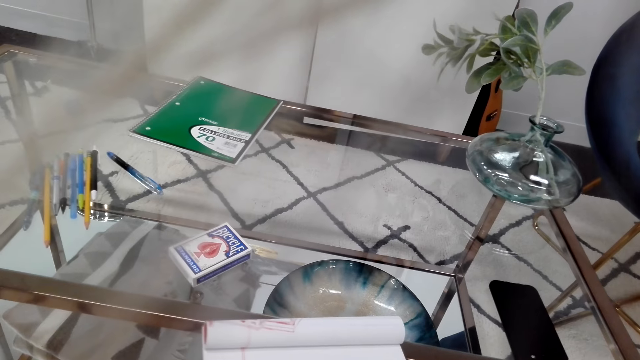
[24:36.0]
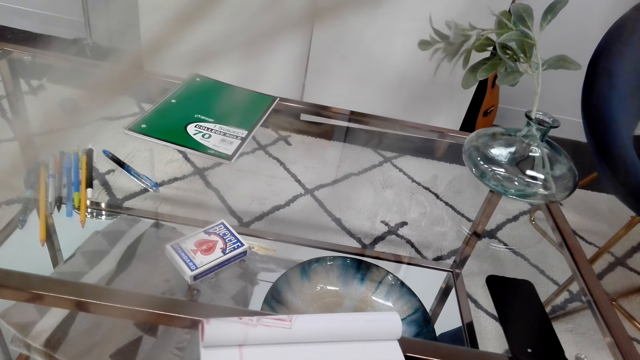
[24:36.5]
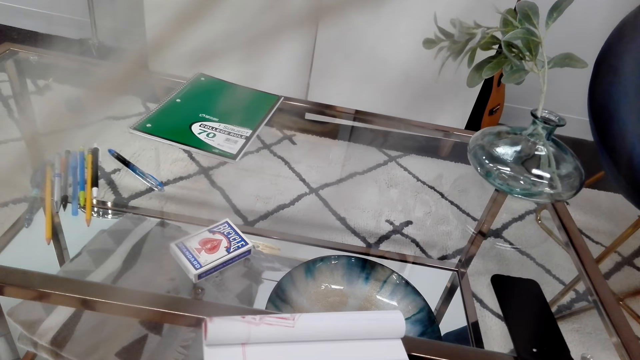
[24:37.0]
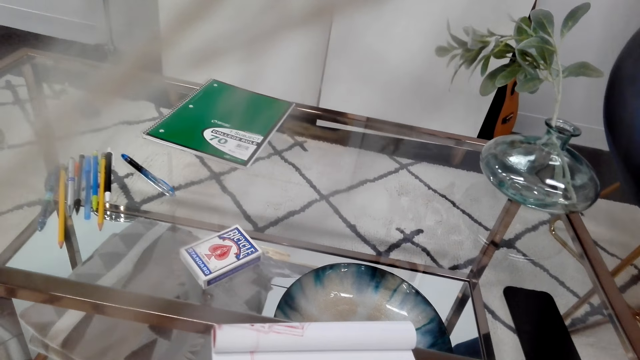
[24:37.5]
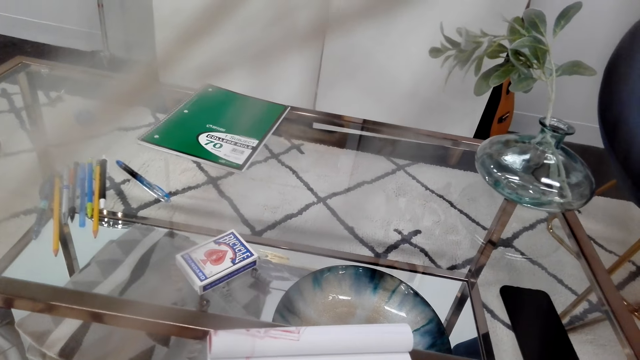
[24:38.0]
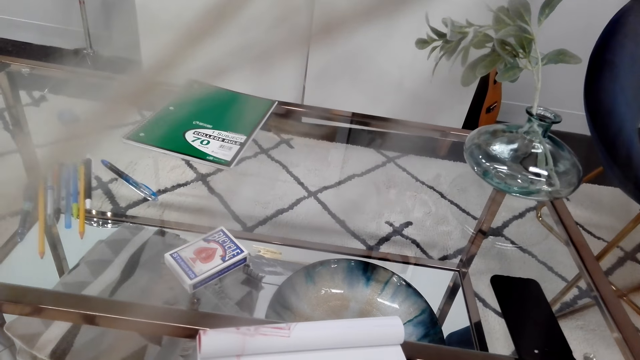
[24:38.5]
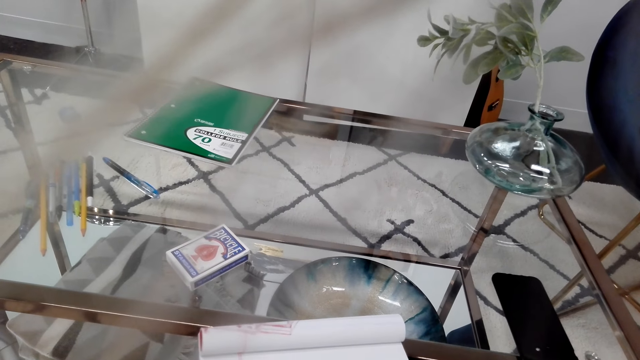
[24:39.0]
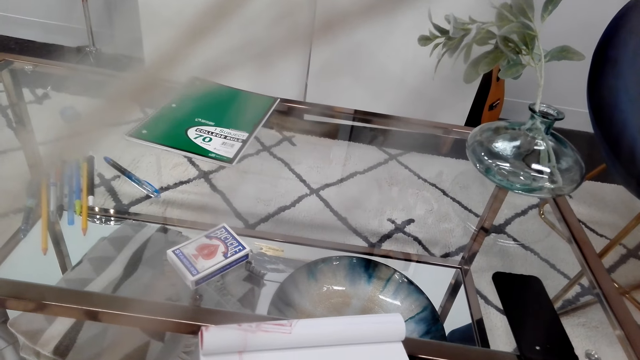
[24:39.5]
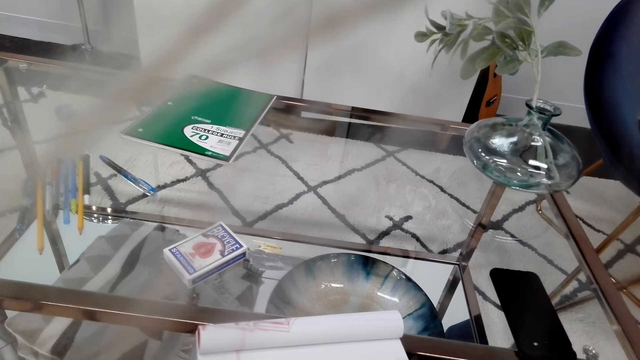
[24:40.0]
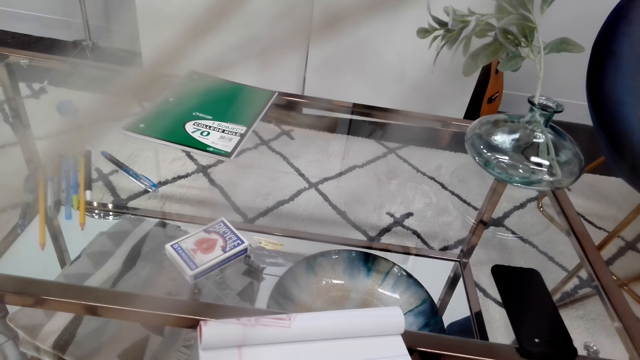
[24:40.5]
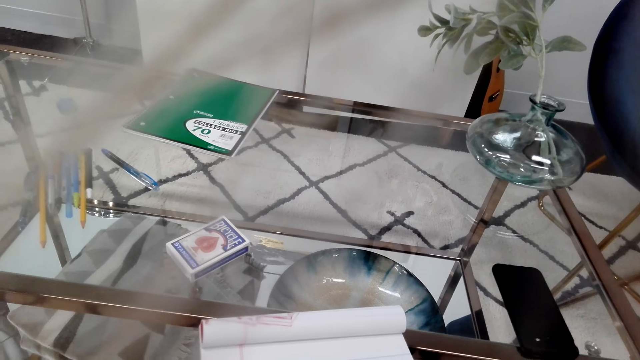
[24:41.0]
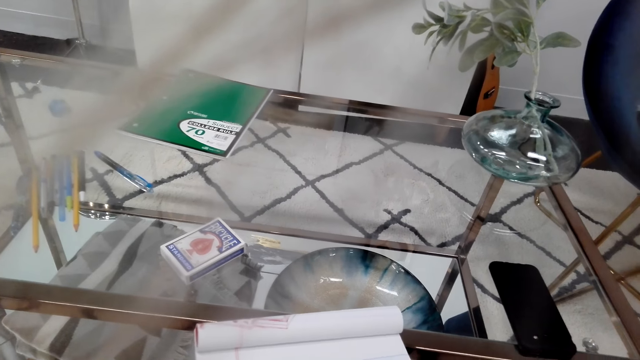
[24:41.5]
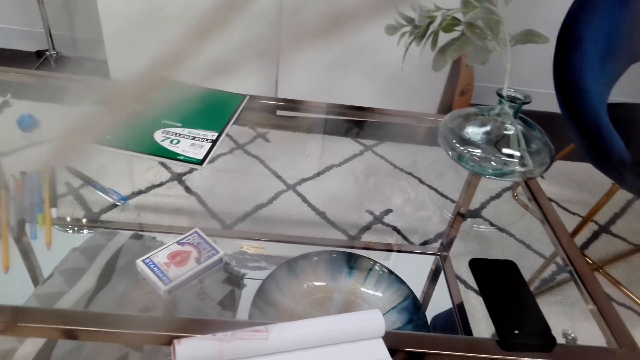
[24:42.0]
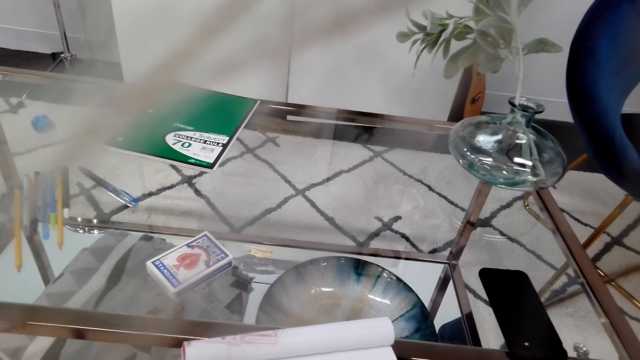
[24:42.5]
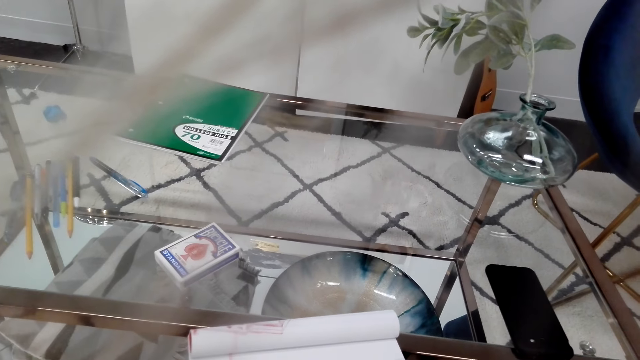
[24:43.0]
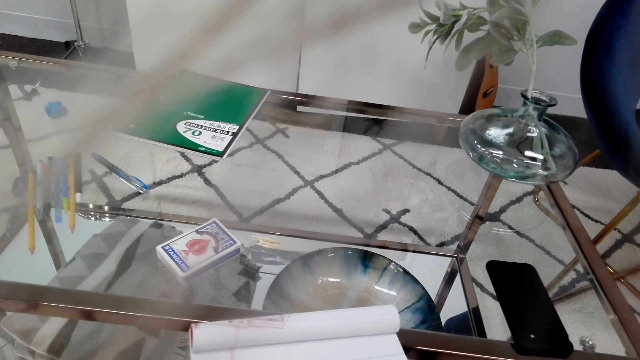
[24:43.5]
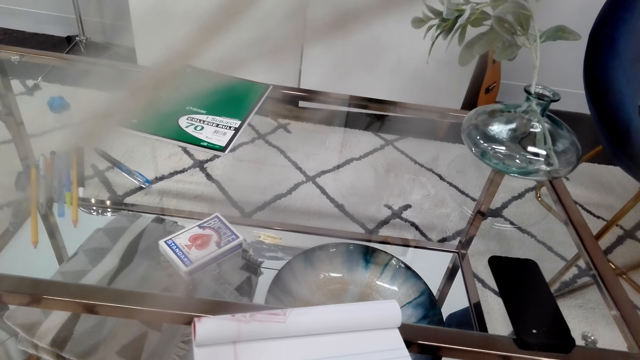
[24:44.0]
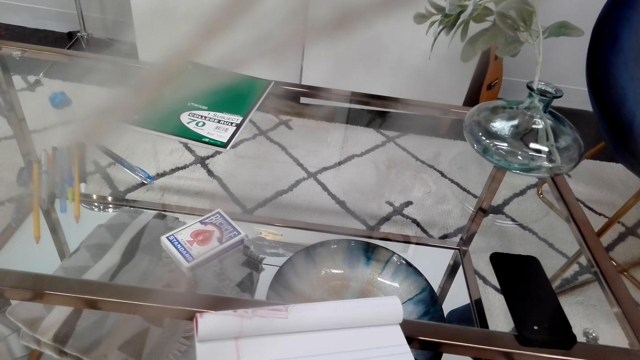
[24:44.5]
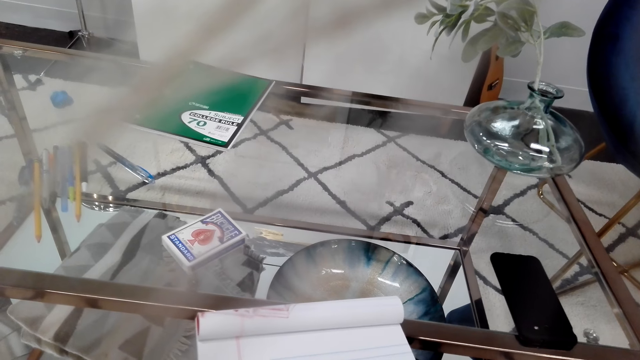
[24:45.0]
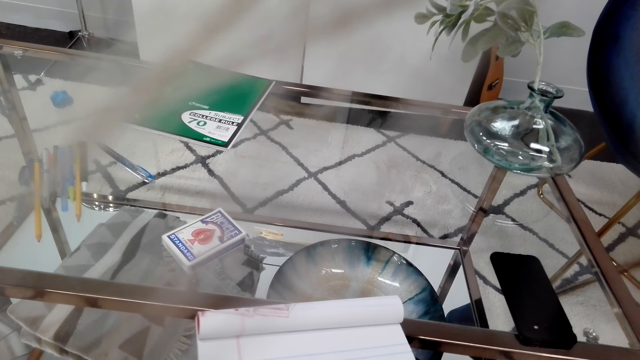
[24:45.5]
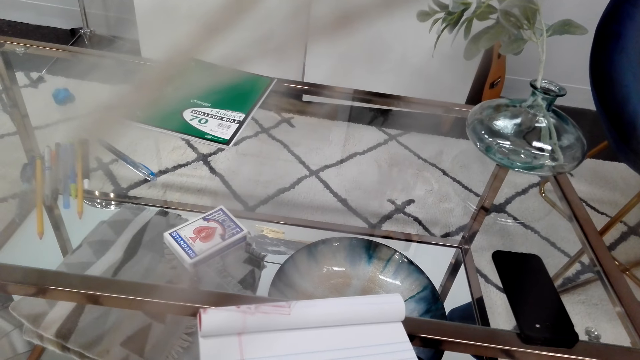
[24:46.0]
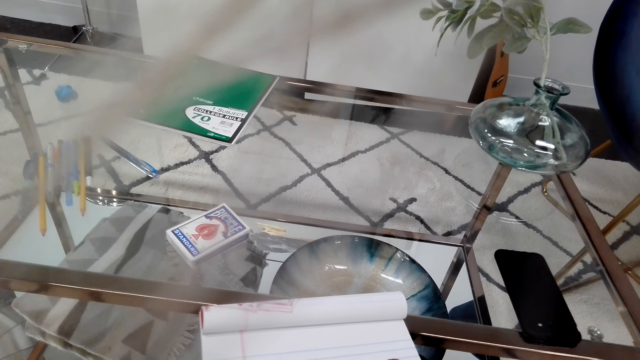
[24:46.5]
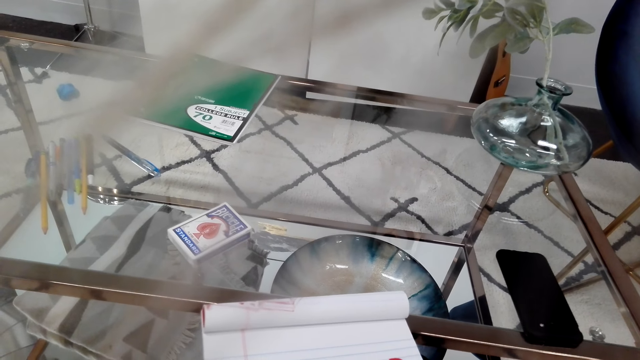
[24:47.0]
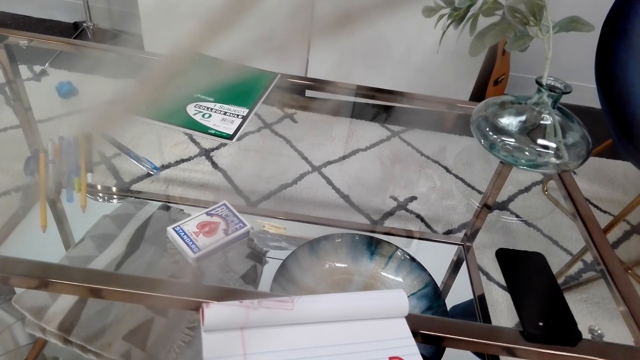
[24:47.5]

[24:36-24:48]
The camera wearer holds the notebook with her hands.

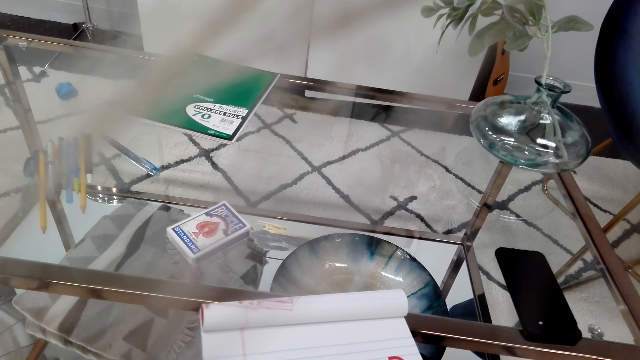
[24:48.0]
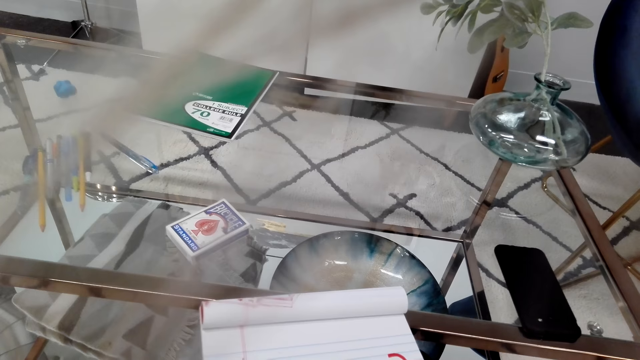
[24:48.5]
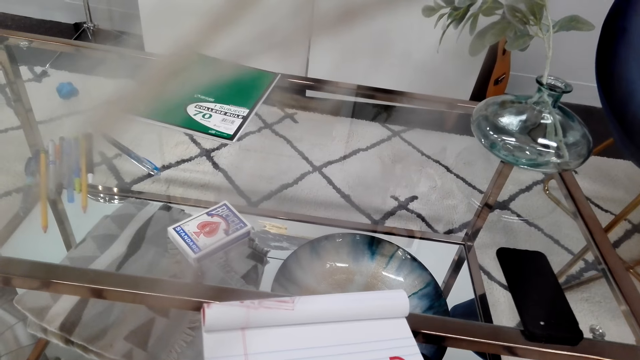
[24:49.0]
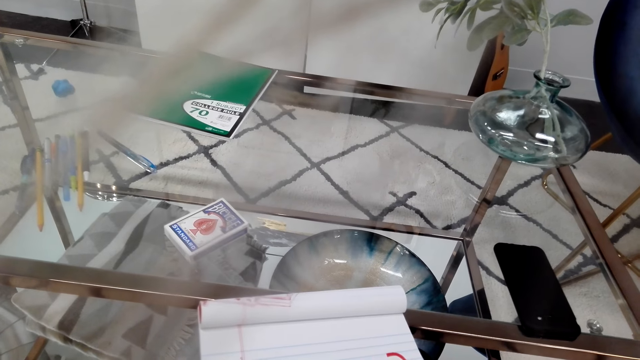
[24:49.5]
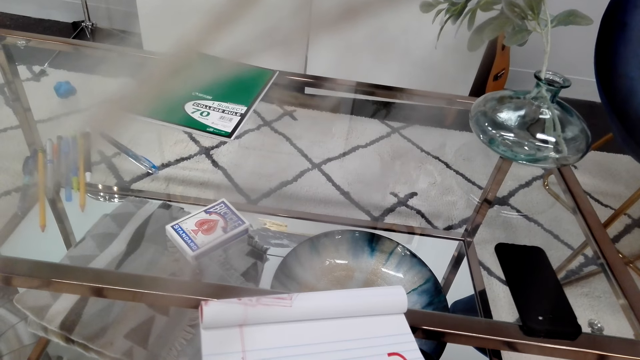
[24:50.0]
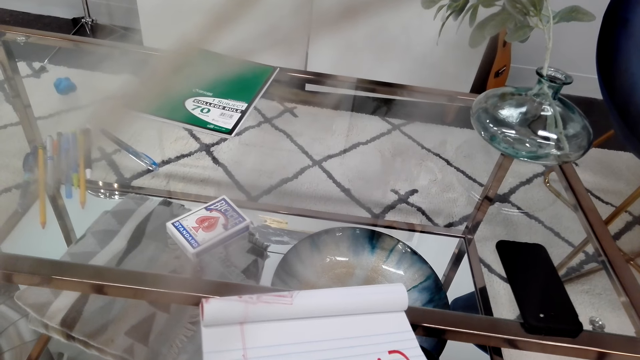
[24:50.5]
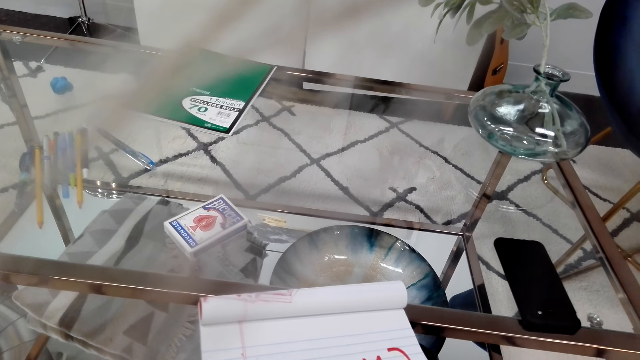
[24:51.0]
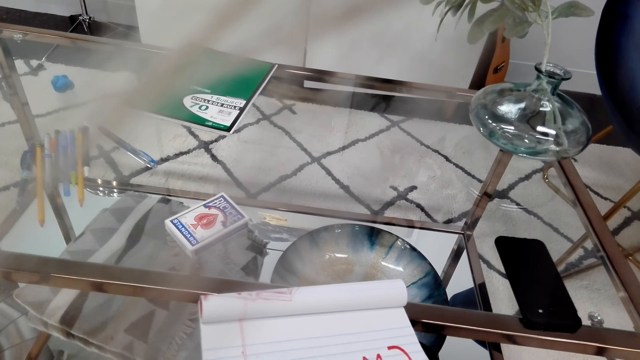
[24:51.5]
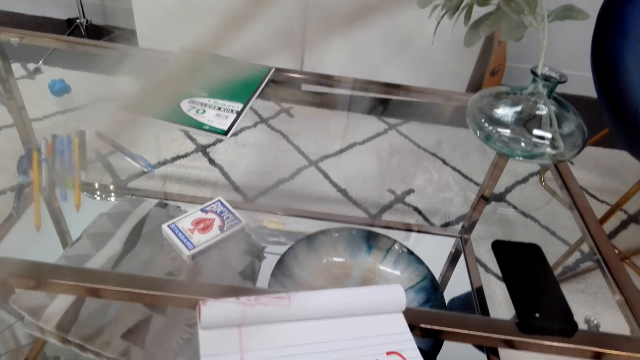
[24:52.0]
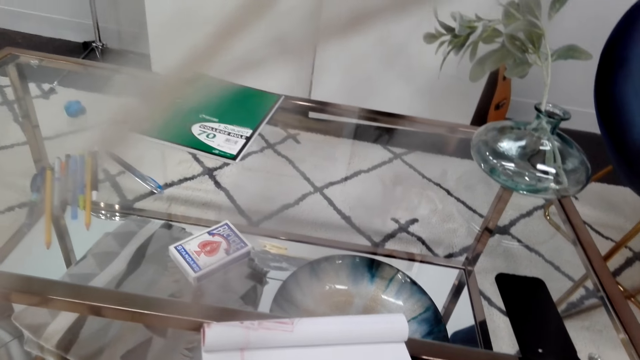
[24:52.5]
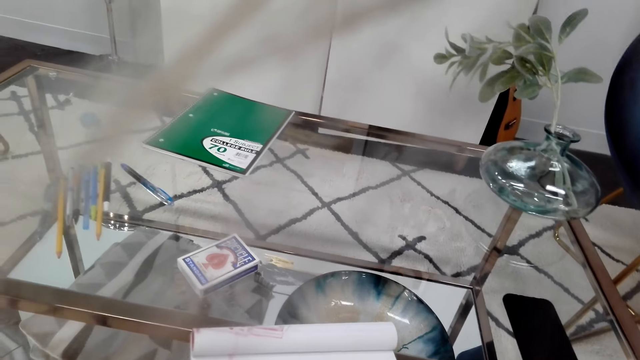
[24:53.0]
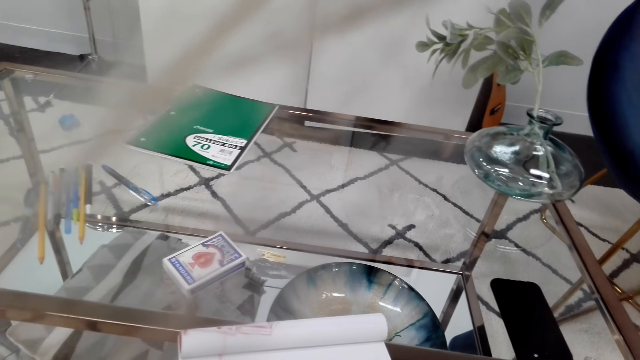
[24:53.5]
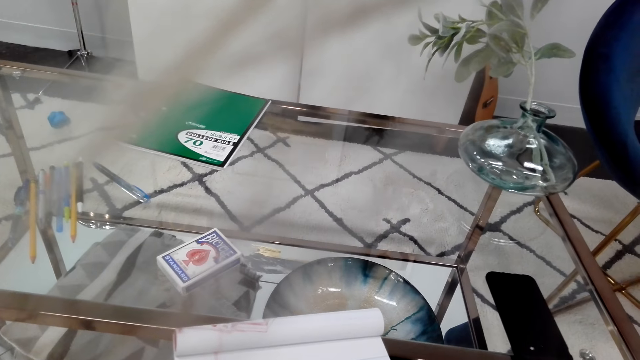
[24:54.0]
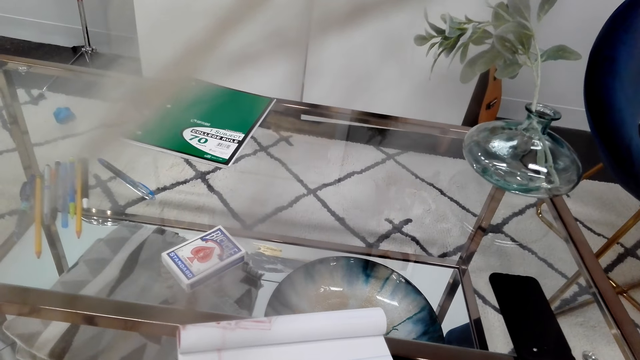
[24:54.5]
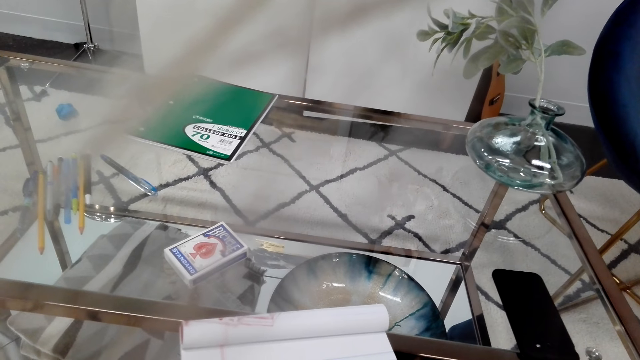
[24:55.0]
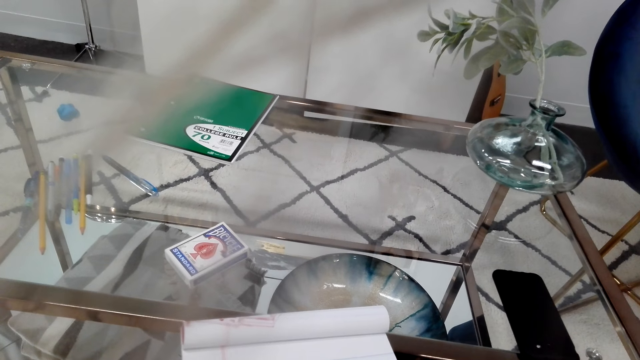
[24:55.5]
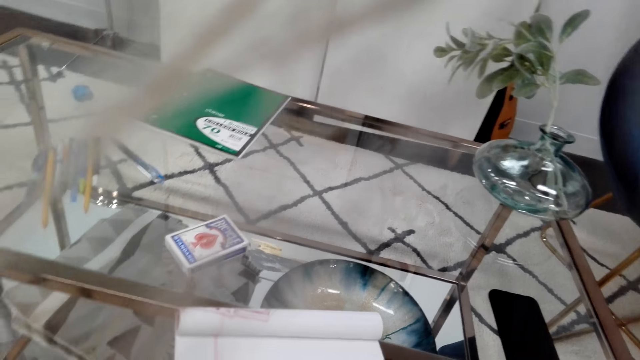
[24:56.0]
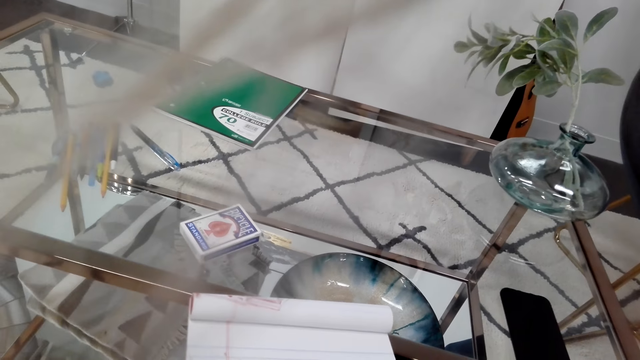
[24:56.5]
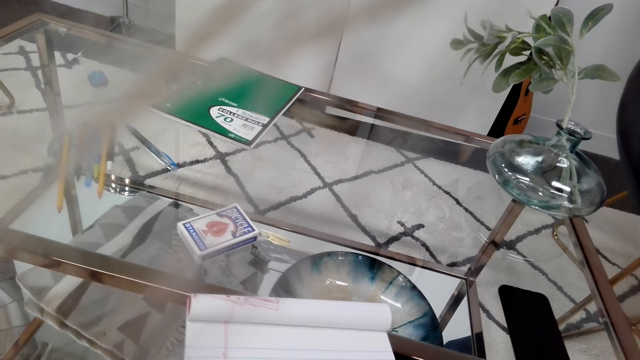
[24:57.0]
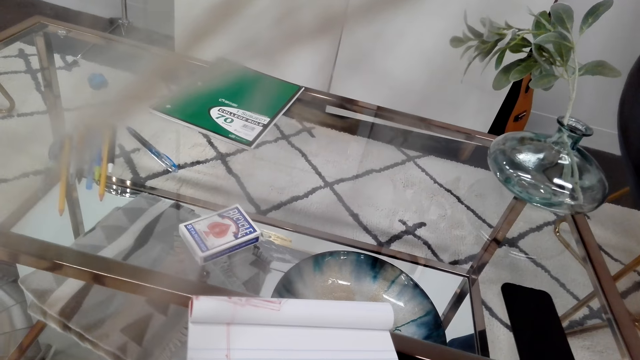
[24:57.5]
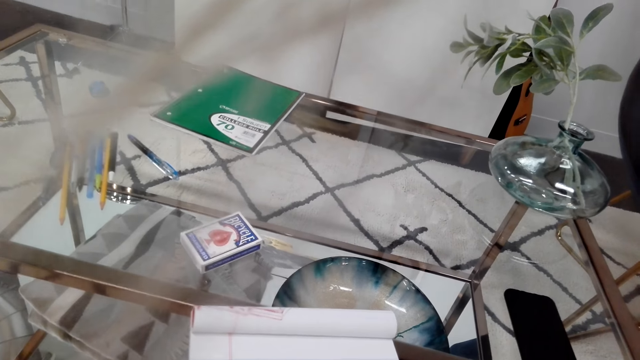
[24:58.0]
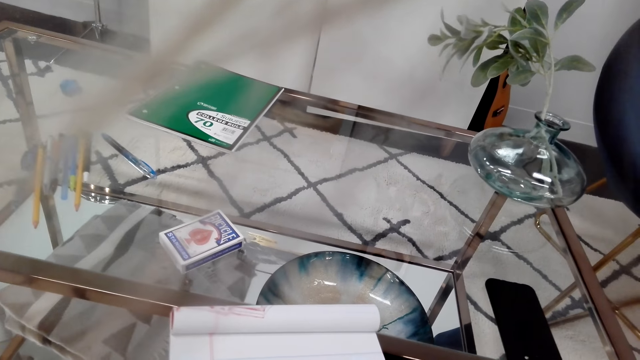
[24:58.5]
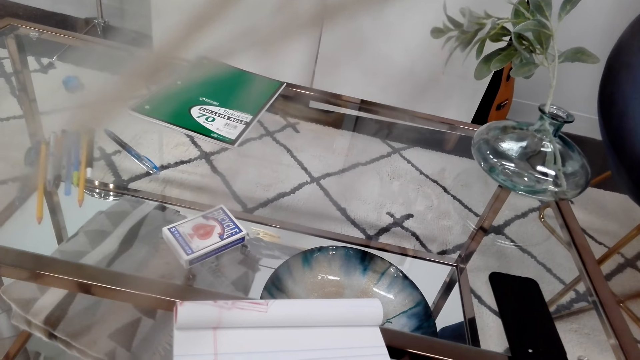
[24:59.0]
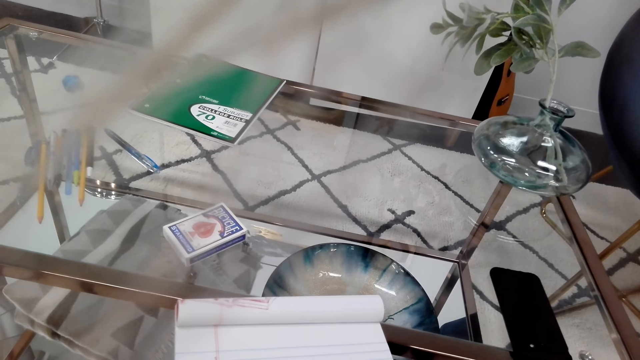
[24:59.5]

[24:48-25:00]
The camera wearer writes on the book.
